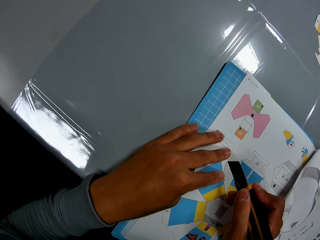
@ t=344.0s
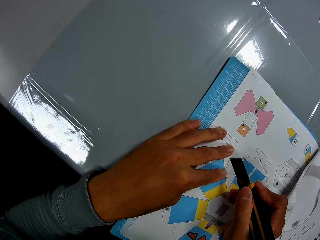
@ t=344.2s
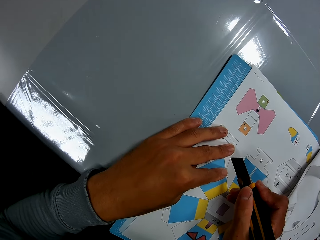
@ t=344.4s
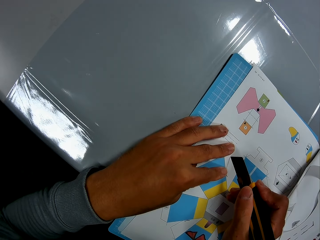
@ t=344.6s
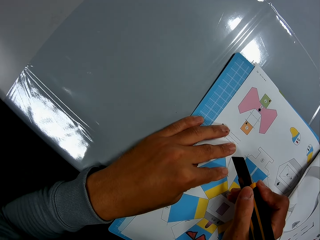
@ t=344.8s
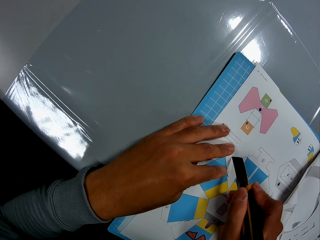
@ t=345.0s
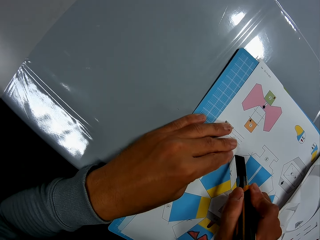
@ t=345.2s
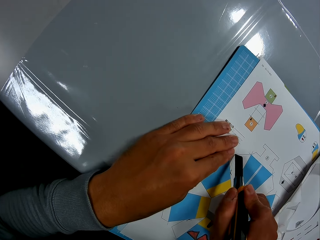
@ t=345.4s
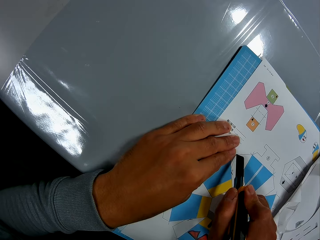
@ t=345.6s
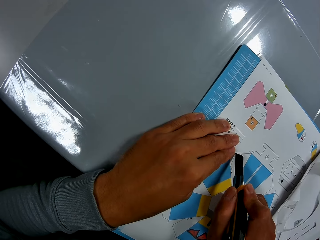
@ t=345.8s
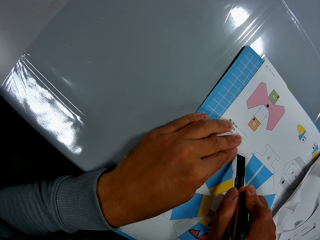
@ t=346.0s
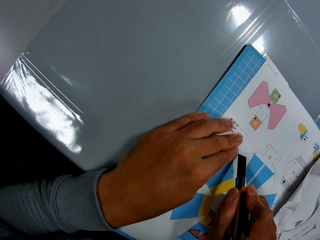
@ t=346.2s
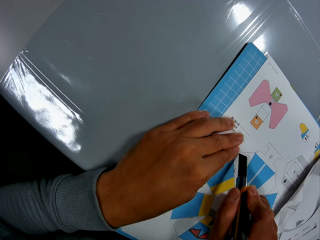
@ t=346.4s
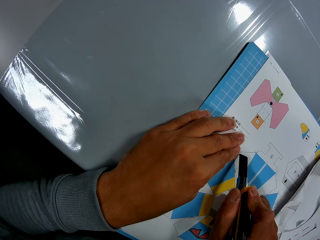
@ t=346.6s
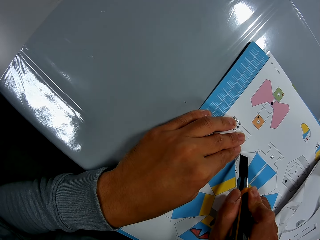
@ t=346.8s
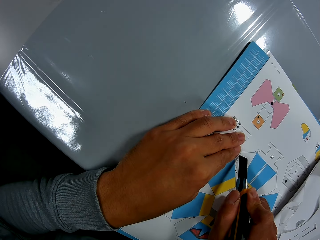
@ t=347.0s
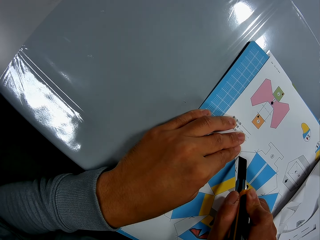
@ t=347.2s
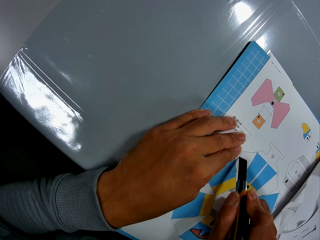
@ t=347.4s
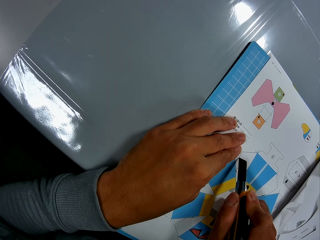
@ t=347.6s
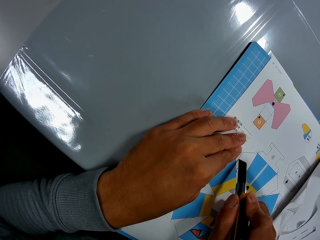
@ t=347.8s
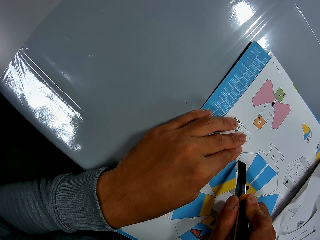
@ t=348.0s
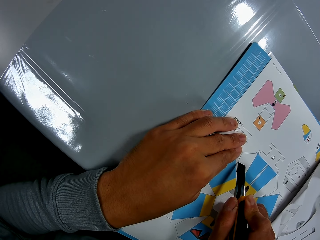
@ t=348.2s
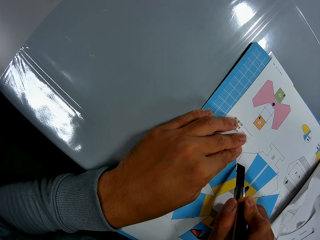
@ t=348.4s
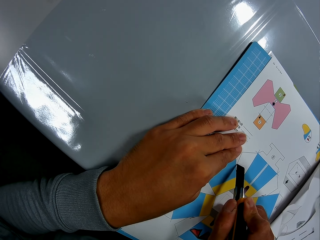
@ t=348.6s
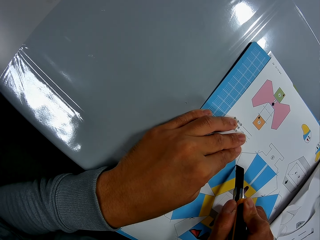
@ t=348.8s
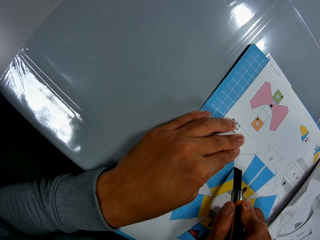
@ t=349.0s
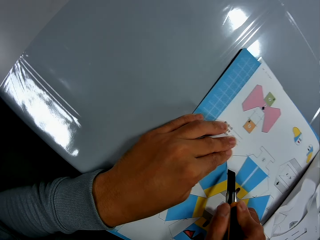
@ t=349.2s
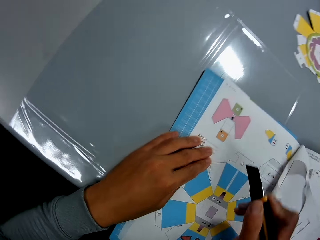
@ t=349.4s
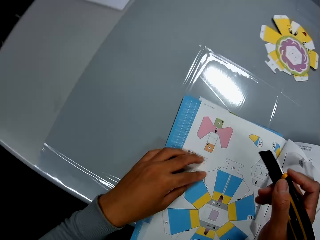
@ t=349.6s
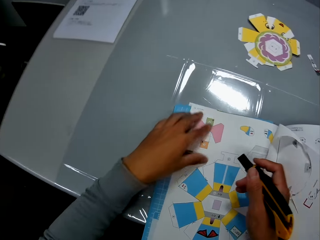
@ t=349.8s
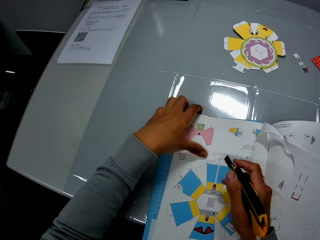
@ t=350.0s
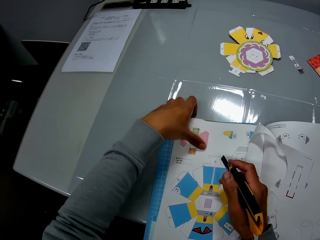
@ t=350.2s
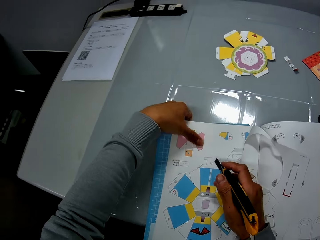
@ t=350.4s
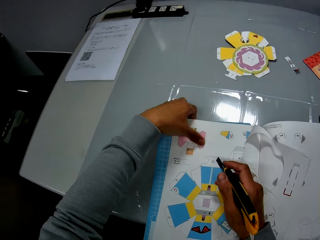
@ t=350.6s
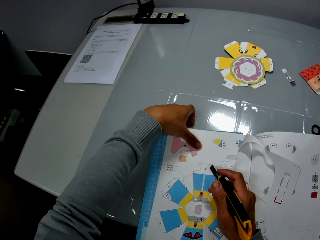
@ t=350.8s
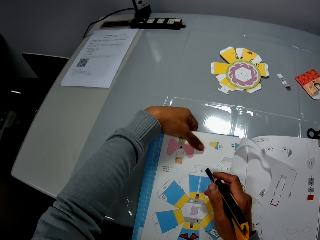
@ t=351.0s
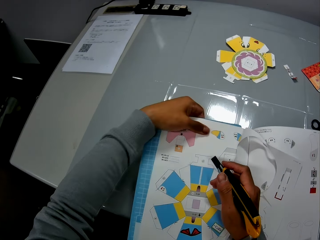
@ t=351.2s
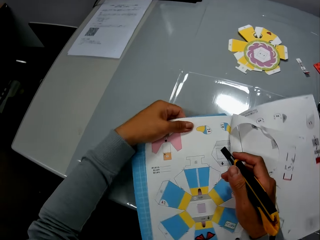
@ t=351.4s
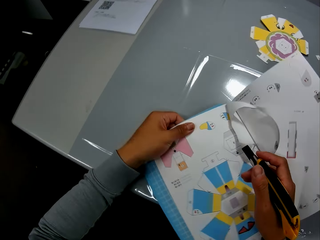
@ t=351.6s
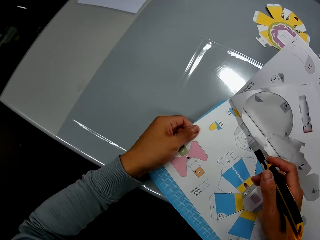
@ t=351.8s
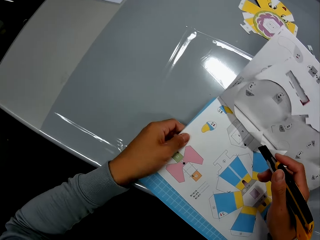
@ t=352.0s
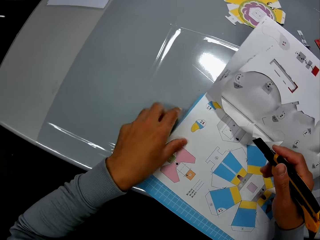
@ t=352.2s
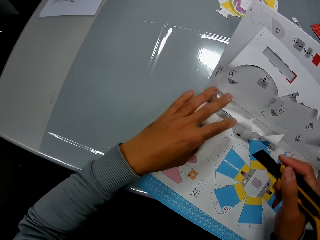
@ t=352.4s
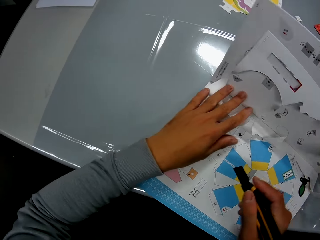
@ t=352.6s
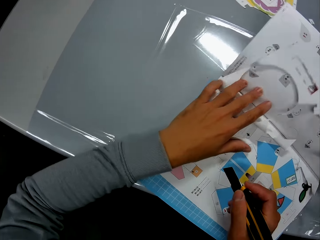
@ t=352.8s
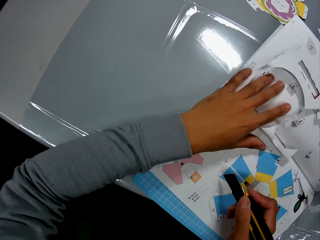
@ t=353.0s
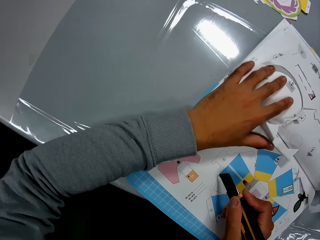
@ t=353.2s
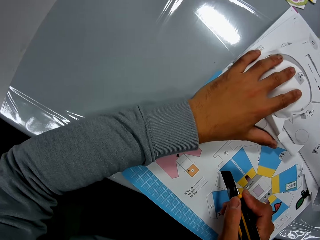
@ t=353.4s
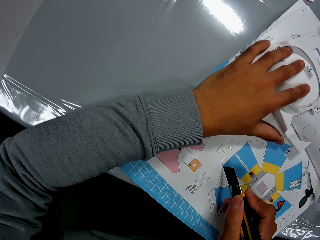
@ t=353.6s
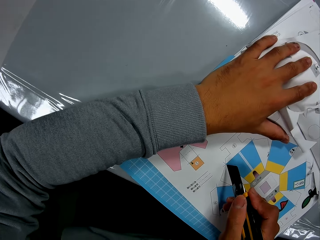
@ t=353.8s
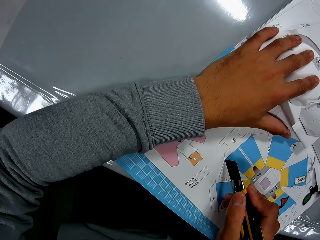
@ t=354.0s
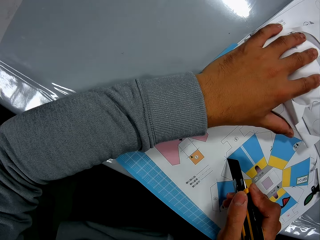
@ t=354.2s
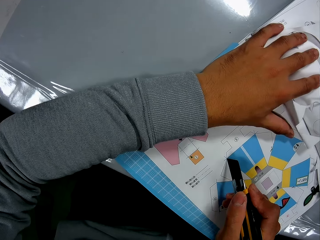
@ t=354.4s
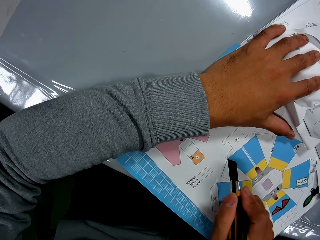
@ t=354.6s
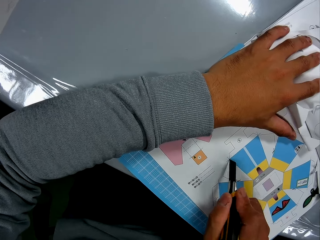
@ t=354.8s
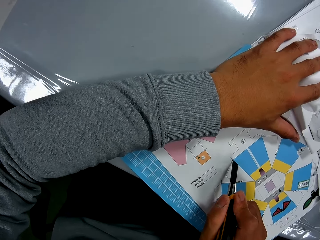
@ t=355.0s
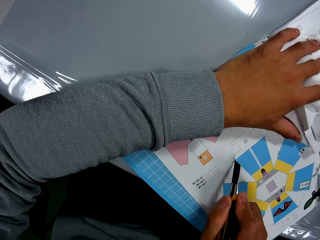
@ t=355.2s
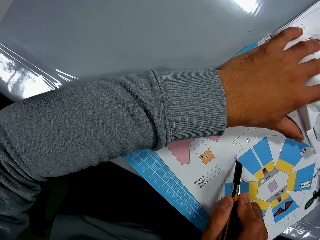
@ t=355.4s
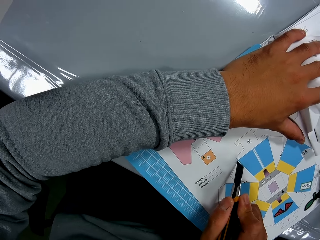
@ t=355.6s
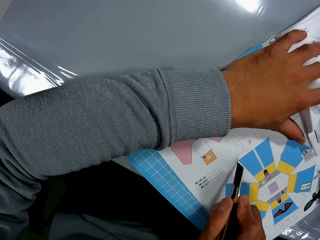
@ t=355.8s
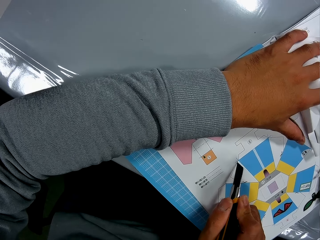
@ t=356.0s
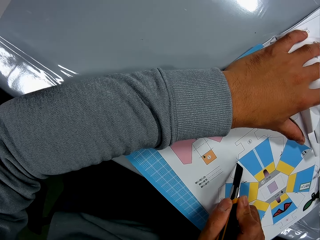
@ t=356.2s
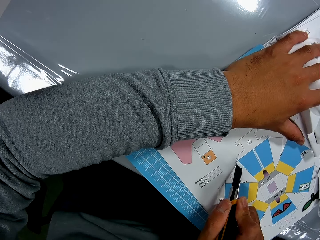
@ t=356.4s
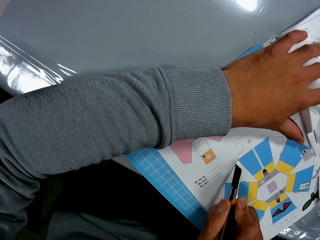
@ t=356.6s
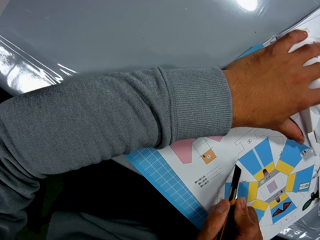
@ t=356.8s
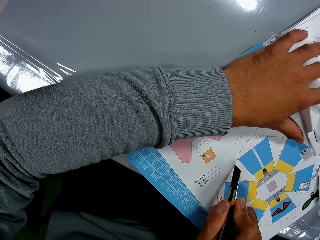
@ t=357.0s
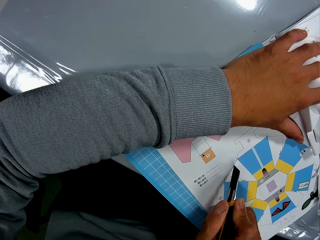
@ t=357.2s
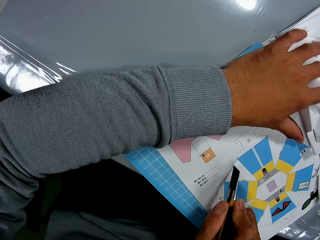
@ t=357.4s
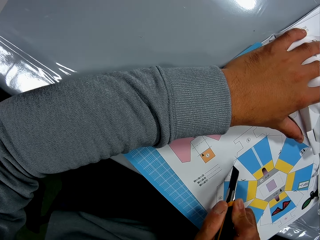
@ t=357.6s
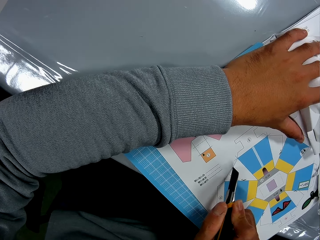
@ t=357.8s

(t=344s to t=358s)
The camera wearer cuts the book on the table with the cutter in his right hand and his left hand on the book. He moves around. He adjusts the book on the table with his left hand. He turns the book. He holds the book. He cuts the book on the table with the cutter in his right hand and his left hand on the book.

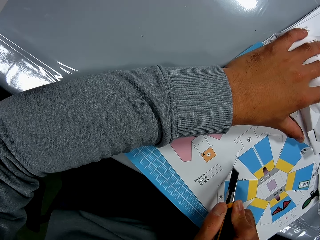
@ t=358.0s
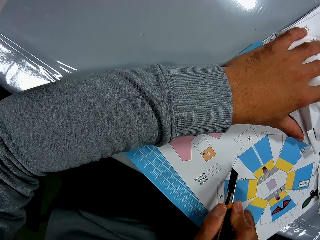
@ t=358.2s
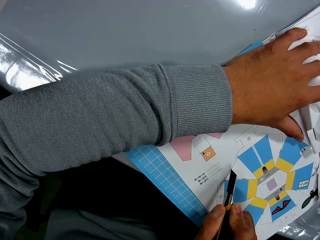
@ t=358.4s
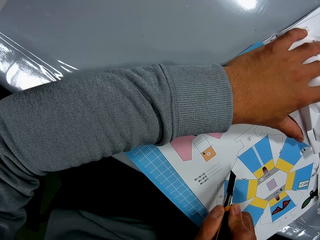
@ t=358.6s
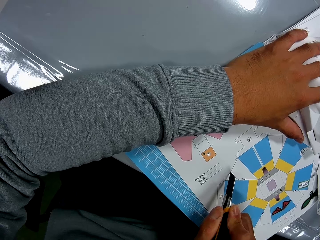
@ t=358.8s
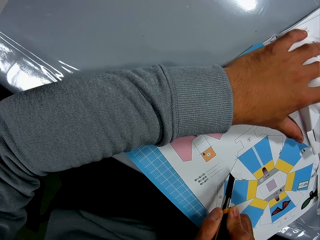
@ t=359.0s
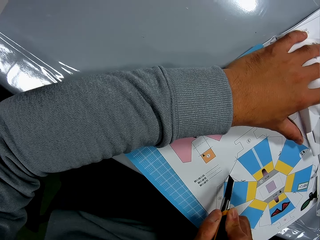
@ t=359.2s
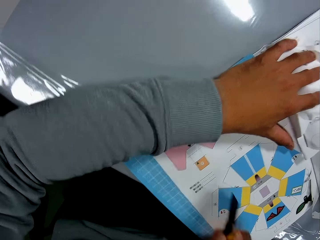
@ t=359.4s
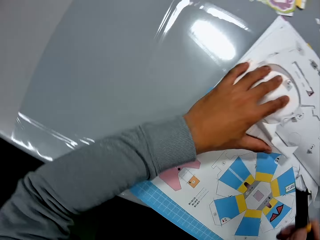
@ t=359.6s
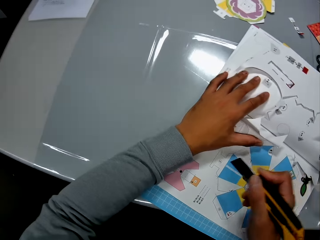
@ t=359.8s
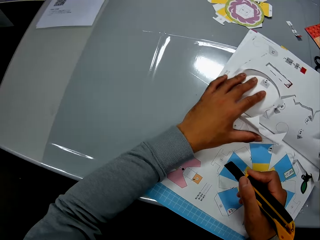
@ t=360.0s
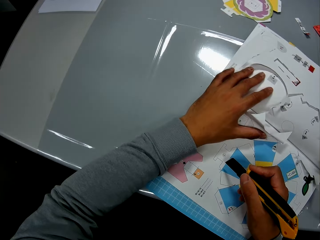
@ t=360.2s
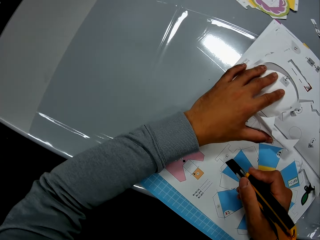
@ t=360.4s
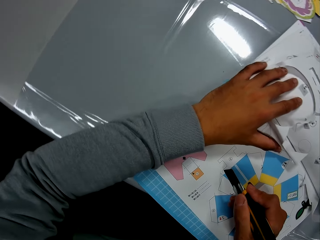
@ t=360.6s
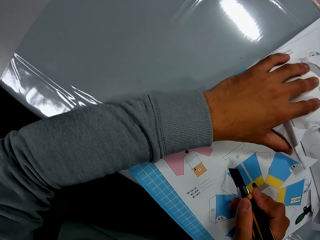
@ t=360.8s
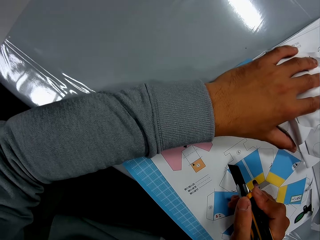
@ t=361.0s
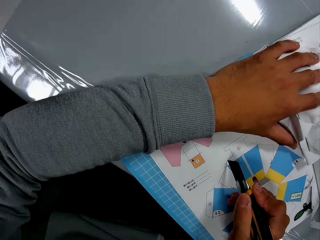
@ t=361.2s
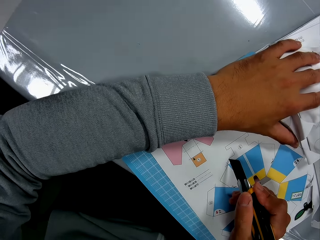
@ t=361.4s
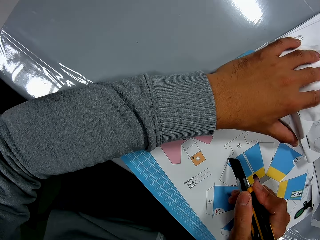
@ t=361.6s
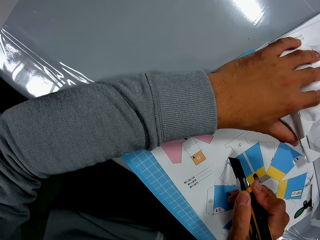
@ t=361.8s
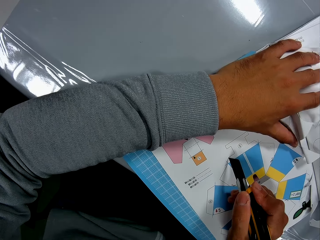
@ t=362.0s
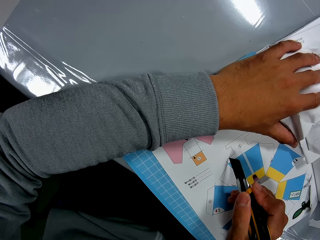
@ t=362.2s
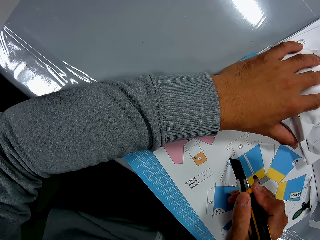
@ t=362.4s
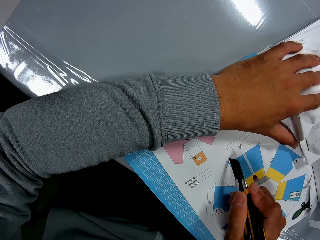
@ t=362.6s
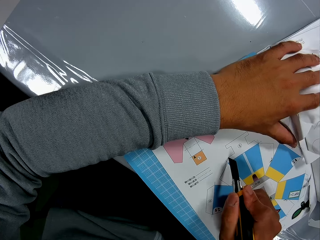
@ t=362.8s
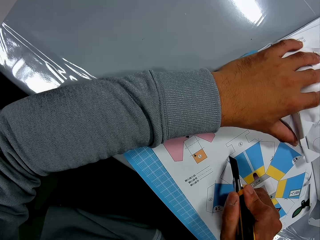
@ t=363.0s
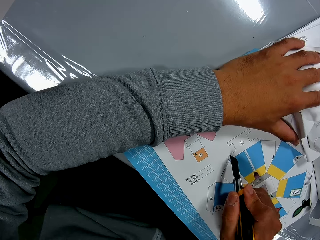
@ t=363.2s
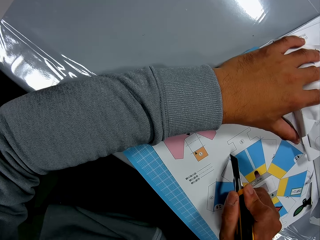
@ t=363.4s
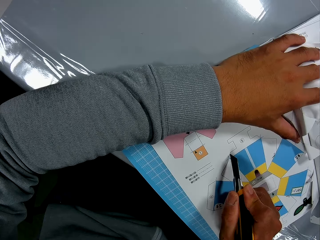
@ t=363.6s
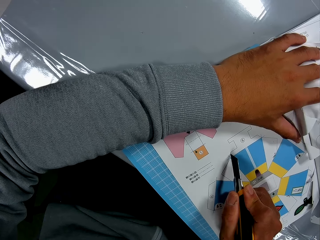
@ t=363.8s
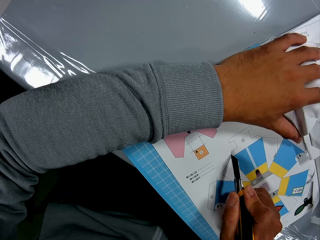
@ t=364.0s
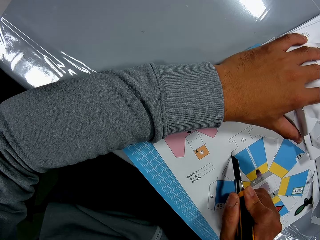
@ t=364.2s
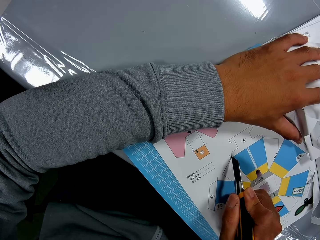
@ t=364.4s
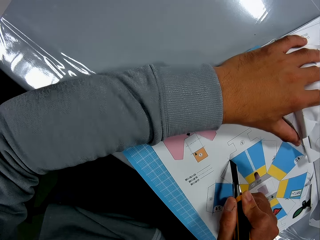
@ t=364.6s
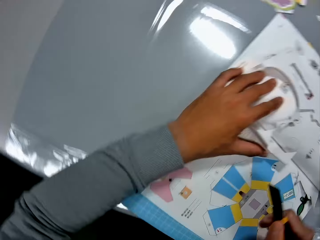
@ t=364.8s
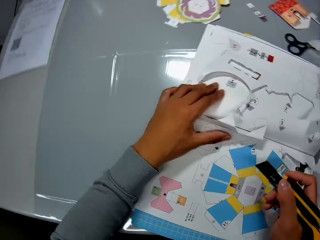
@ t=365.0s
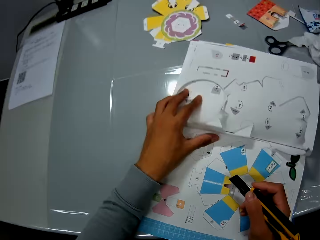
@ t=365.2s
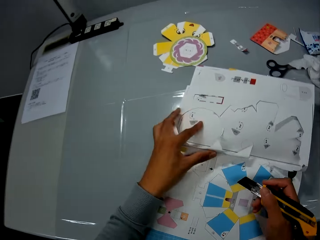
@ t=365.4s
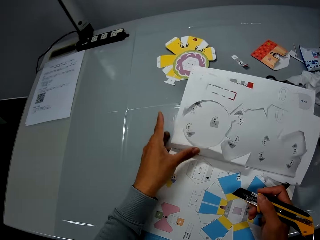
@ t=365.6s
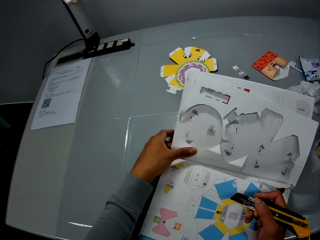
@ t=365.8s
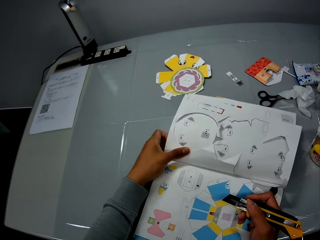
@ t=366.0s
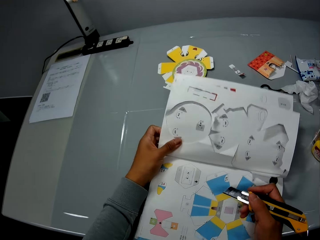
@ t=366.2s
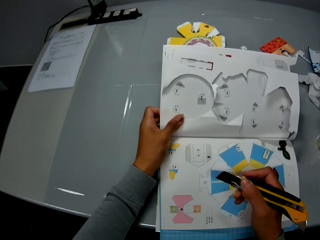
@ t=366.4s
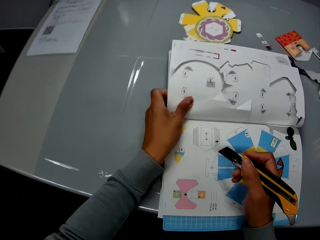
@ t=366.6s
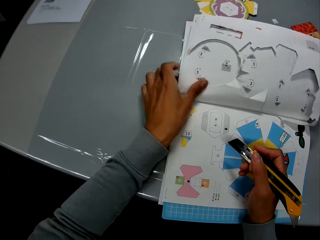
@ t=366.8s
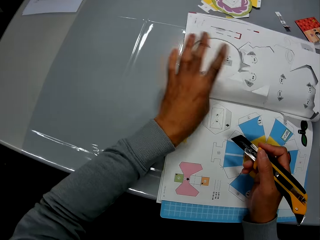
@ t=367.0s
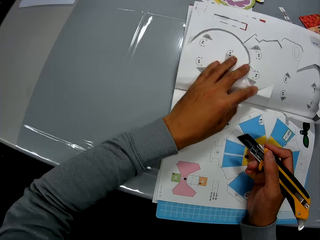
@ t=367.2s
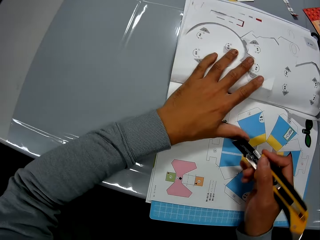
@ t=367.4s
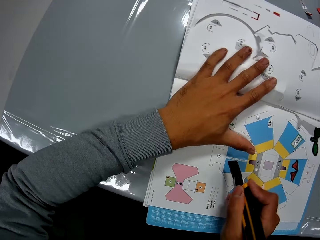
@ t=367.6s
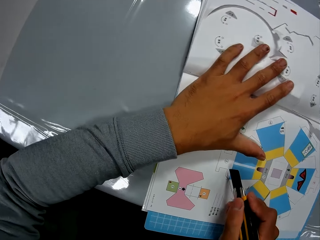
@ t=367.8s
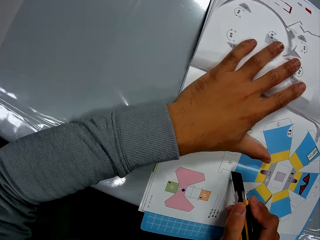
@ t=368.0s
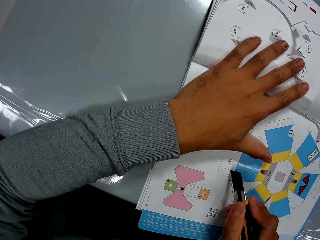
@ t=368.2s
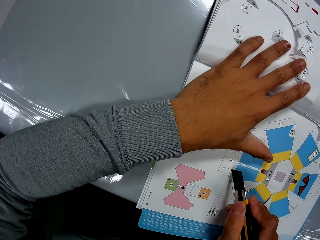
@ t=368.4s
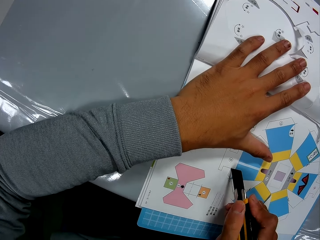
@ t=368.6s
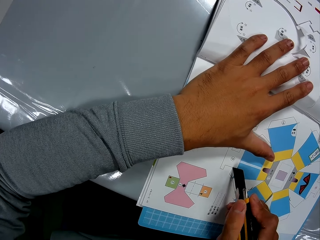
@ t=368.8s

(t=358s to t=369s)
The camera wearer moves around. He cuts the book with a stationery knife or cutter. He turns around. He turns the book. He adjusts the book on the table with his left hand. He holds the book. He cuts the book on the table with the cutter in his right hand and his left hand on the book.
